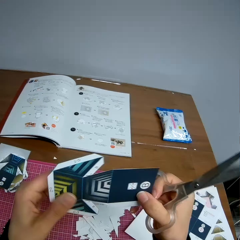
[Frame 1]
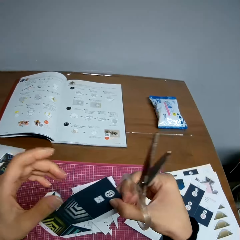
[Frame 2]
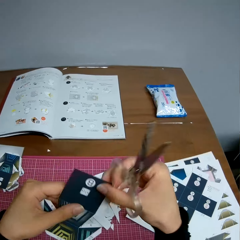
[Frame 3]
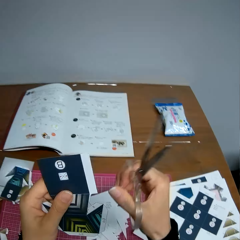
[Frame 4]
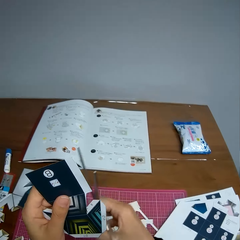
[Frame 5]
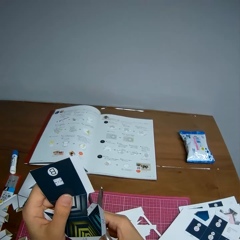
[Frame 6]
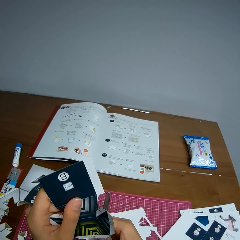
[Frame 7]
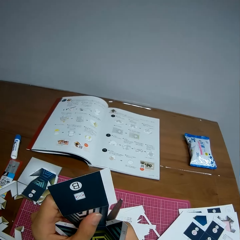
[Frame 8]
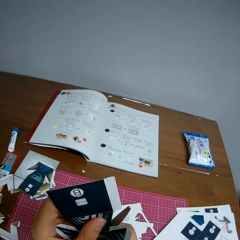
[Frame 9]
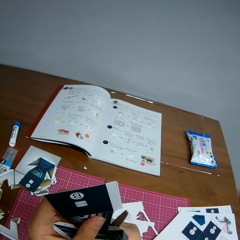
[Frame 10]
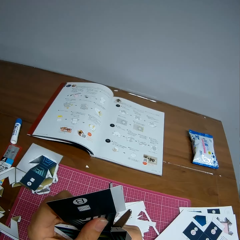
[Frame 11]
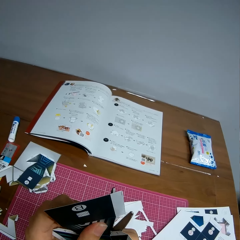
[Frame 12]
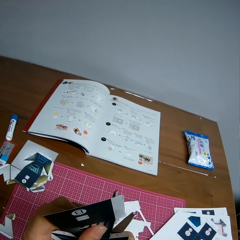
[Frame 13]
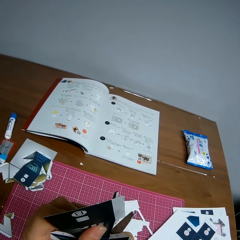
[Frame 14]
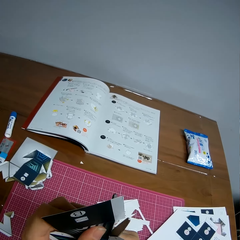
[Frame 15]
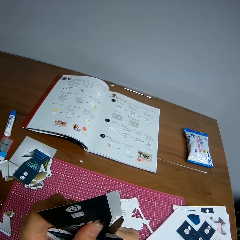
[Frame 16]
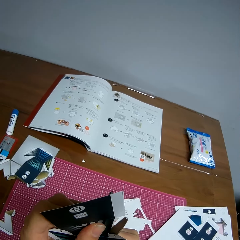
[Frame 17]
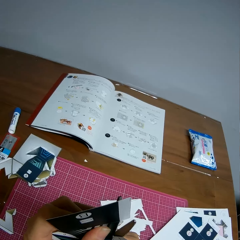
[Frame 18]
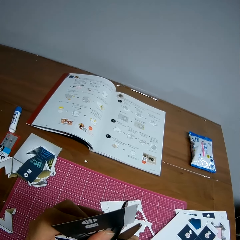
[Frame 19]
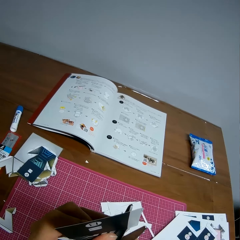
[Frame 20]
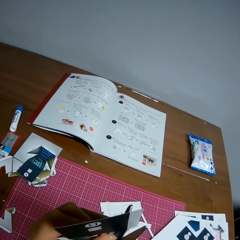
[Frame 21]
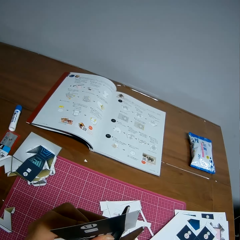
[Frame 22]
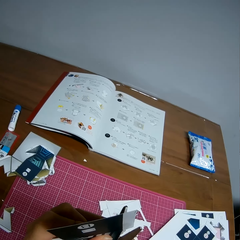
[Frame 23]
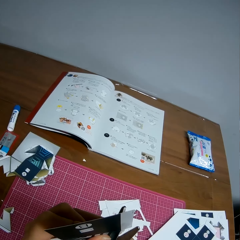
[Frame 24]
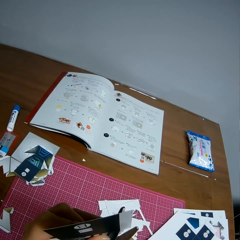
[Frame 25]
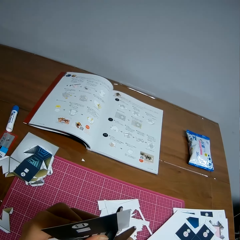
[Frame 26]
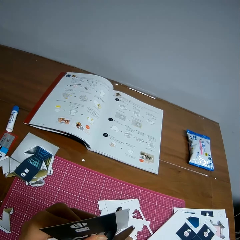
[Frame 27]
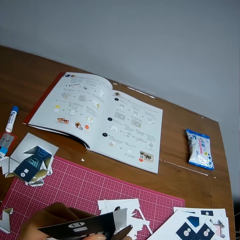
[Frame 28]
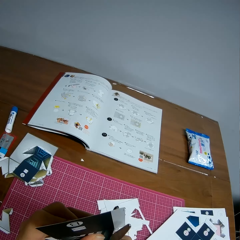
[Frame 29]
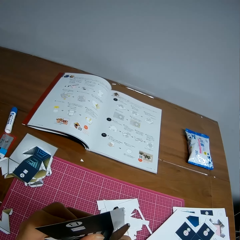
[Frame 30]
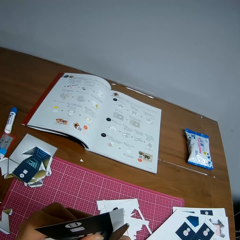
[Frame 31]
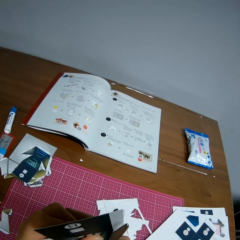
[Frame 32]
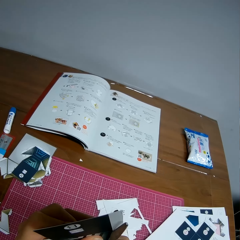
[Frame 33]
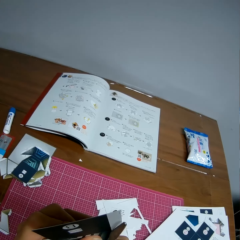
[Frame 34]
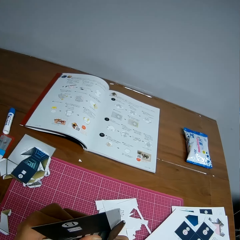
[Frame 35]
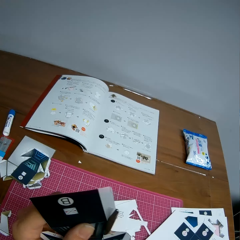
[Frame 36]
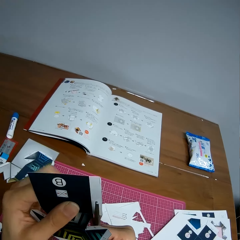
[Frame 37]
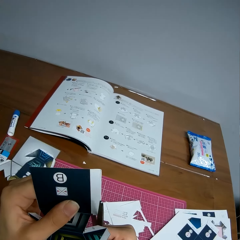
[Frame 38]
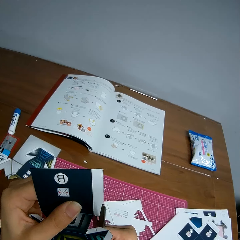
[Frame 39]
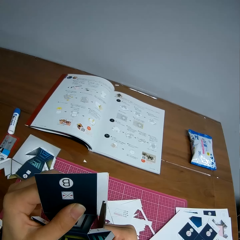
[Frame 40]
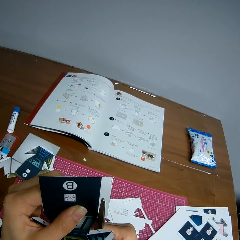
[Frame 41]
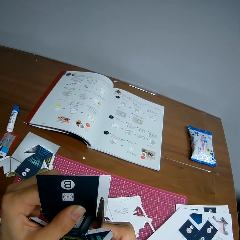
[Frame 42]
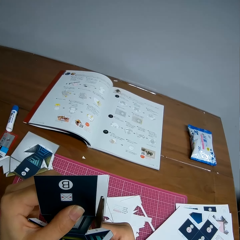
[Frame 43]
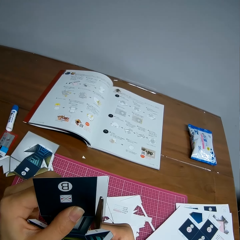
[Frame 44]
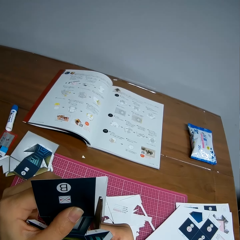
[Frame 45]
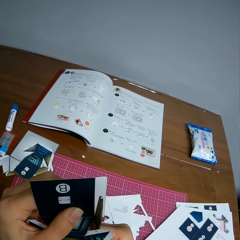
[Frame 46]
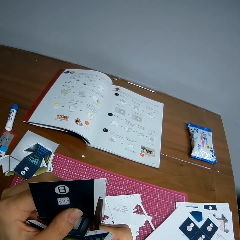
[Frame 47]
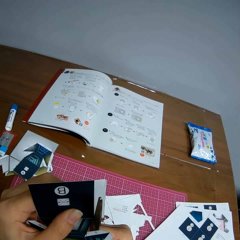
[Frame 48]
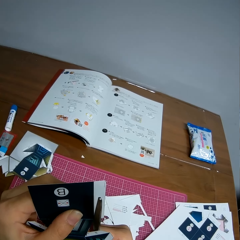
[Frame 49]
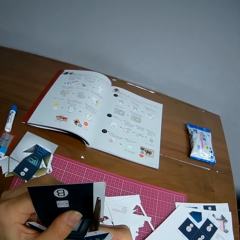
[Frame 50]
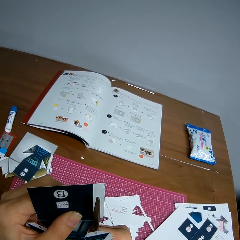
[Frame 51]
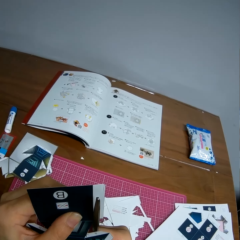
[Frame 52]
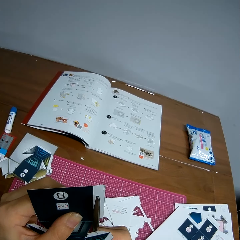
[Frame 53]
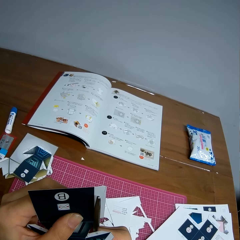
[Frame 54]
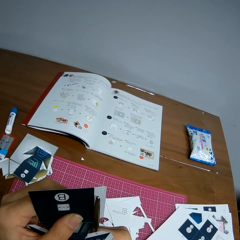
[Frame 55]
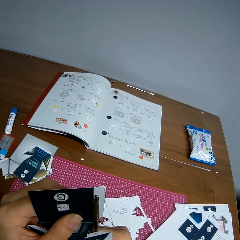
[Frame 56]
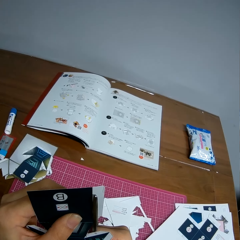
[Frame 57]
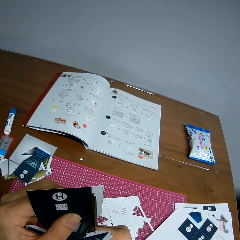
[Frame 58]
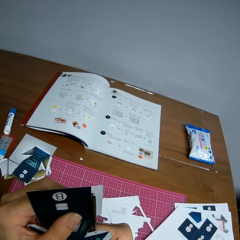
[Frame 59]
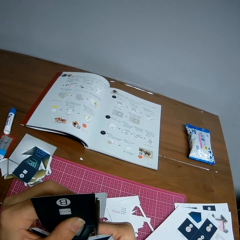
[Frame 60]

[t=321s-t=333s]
The camera wearer rotates the paper model. She adjusts the paper in her hands. She cuts the paper model using scissors. She continues cutting the paper with the scissors.

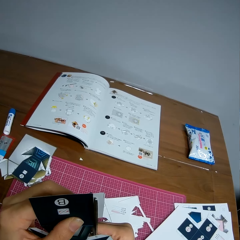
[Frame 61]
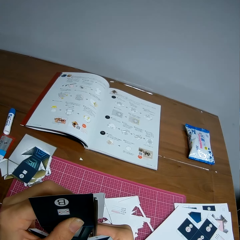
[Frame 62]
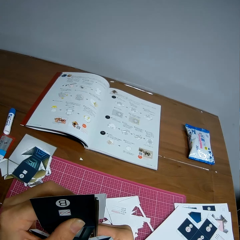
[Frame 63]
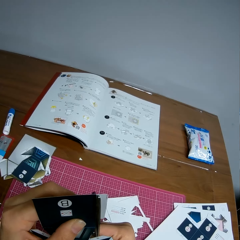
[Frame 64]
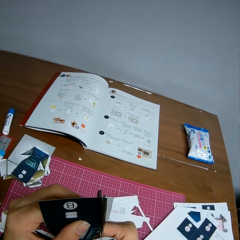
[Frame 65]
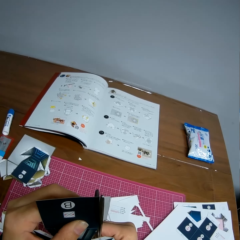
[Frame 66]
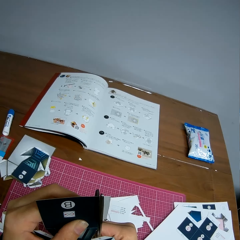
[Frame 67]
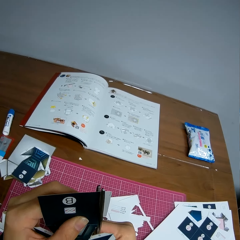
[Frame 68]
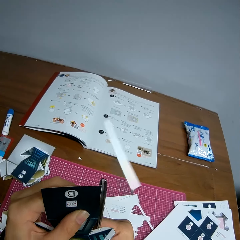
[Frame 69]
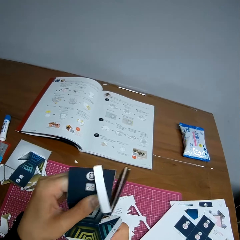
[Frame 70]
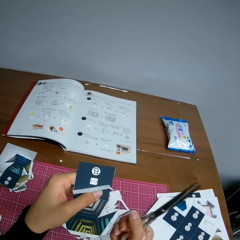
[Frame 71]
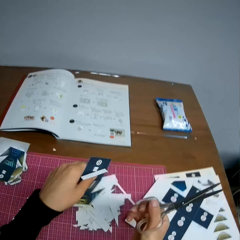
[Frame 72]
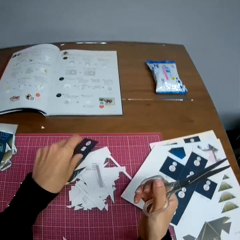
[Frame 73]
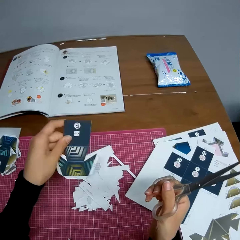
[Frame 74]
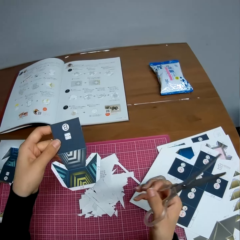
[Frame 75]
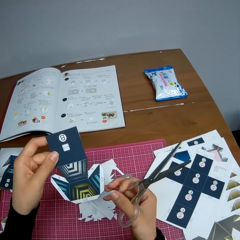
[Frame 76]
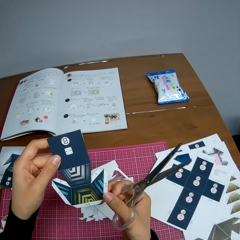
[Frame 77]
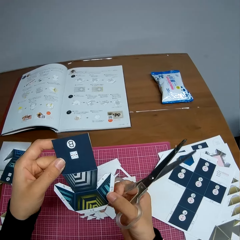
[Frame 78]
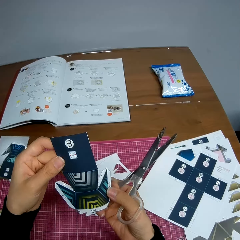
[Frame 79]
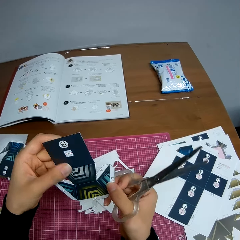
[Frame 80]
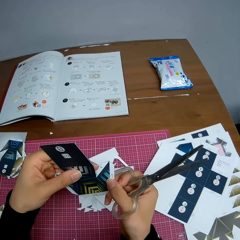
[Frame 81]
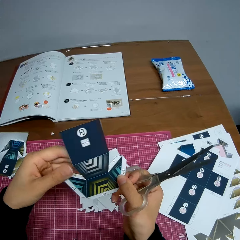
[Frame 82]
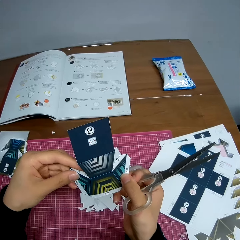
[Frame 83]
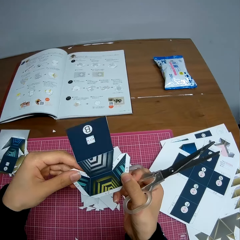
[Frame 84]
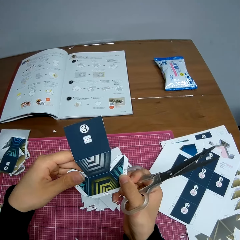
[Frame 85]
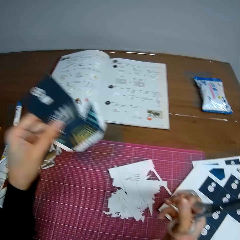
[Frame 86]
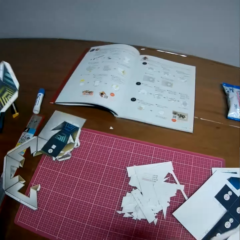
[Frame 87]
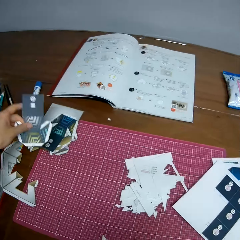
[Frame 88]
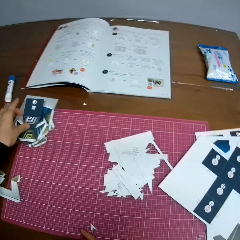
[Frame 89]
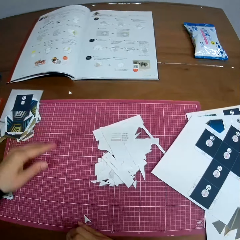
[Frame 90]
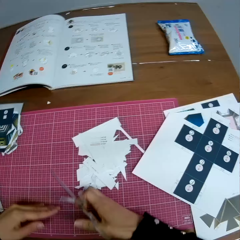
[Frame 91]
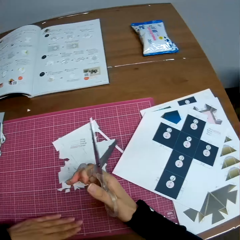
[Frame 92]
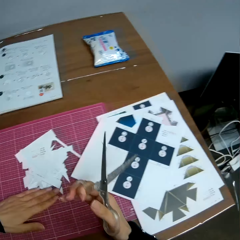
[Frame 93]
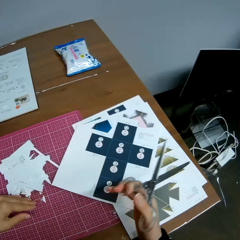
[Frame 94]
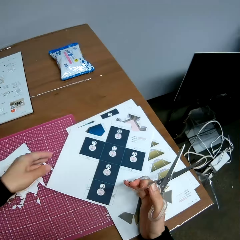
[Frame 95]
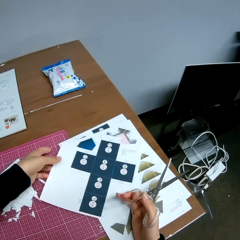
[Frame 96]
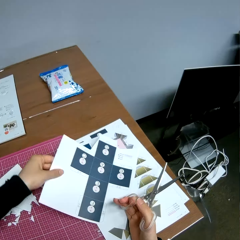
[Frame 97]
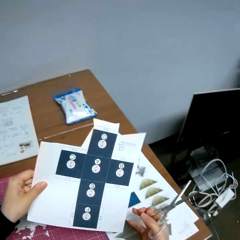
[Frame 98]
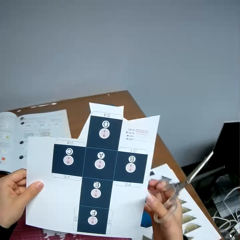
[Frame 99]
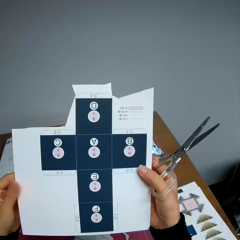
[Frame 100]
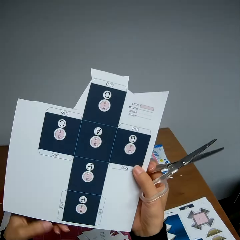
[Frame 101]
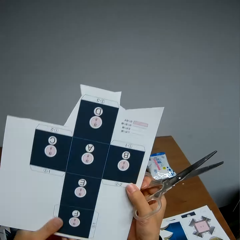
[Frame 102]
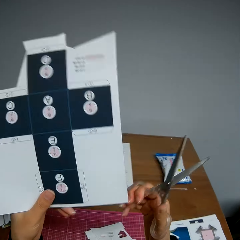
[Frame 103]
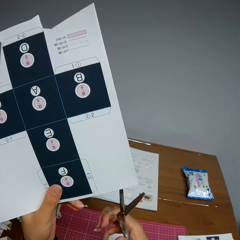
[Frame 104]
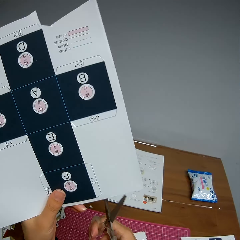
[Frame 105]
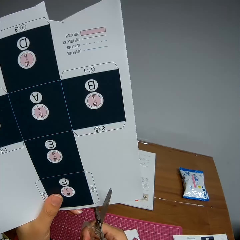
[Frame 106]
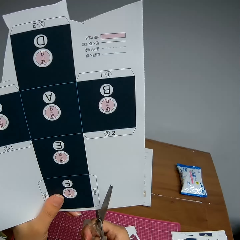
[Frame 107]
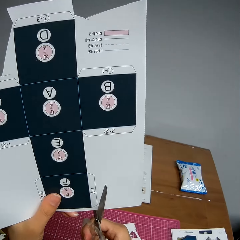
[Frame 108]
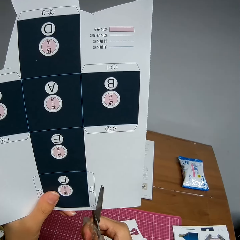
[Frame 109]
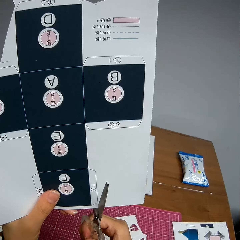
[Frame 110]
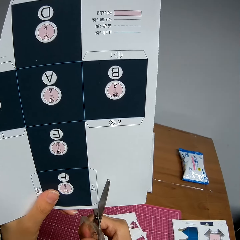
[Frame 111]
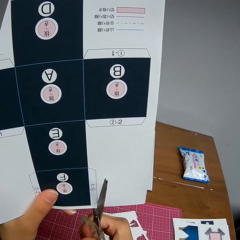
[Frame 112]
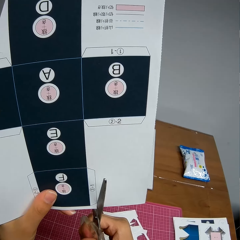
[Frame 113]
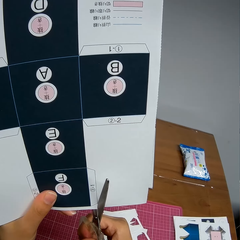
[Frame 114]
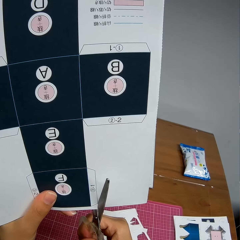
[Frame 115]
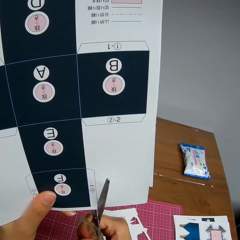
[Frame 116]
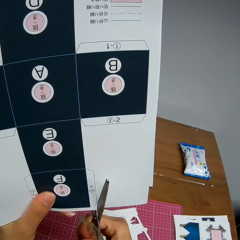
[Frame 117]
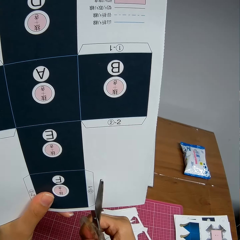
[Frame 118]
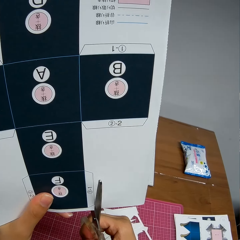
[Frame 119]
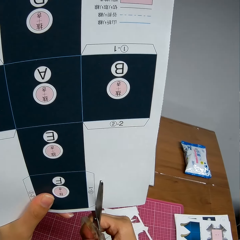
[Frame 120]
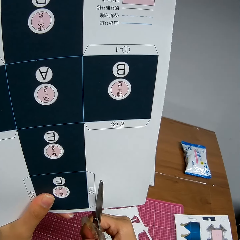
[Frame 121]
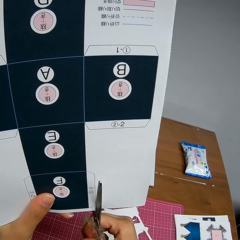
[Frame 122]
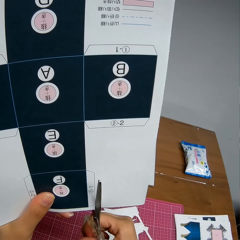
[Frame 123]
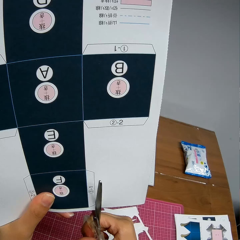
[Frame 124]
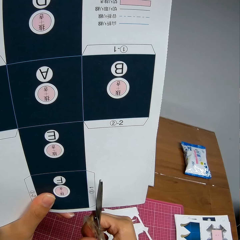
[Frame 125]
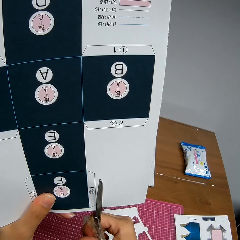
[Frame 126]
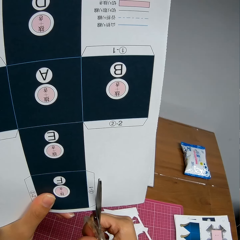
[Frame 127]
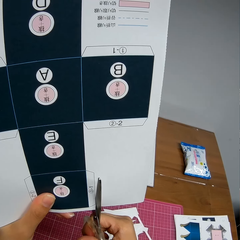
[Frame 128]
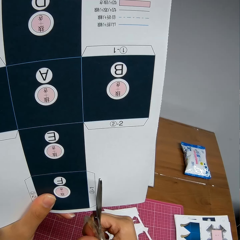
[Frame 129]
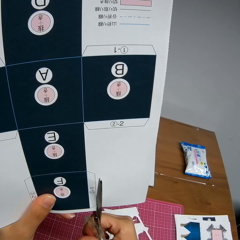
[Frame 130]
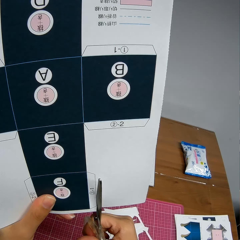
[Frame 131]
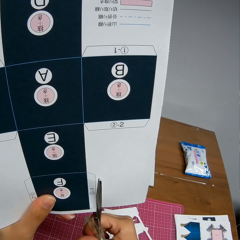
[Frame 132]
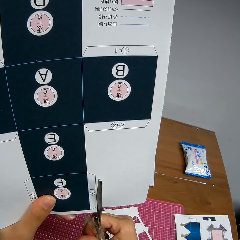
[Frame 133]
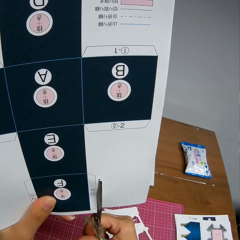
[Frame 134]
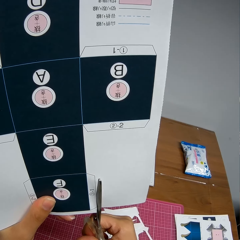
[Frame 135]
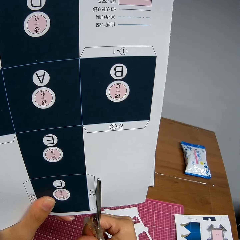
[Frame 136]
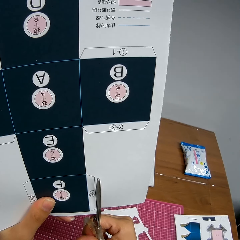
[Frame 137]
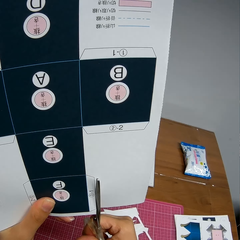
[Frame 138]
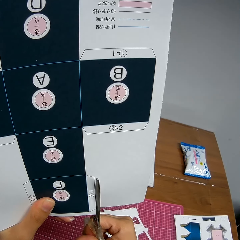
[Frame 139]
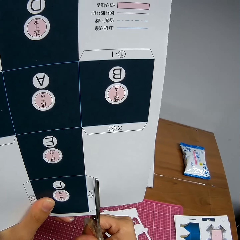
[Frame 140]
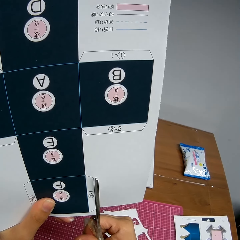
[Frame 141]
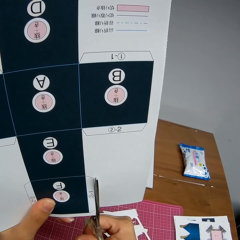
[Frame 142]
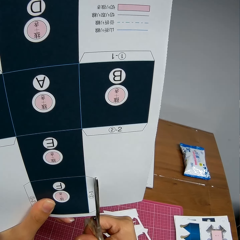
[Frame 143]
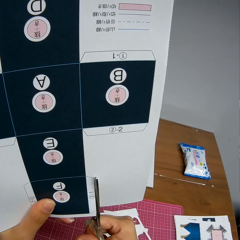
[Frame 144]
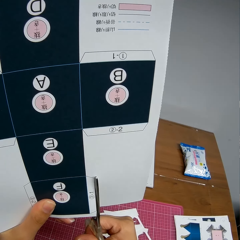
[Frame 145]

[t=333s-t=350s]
The camera wearer drops the cut piece on the table. She adjusts the paper in her hands. She drops the paper in her hand on the table. She moves the pieces of paper on the table with her hands. She takes another paper model on the table. She cuts the paper model using scissors.
